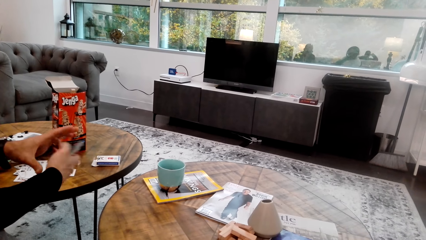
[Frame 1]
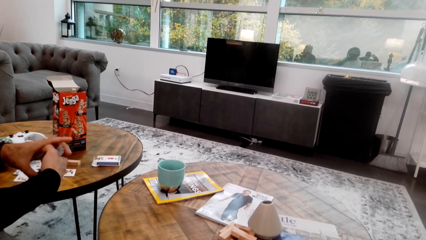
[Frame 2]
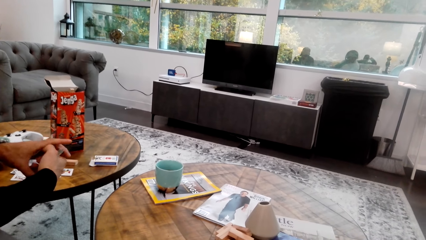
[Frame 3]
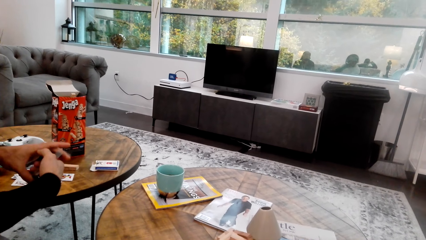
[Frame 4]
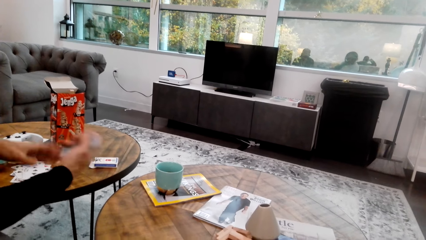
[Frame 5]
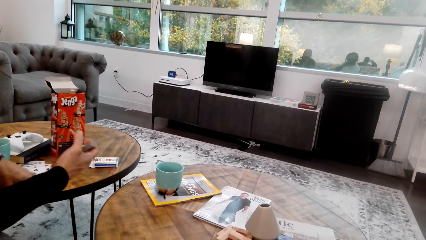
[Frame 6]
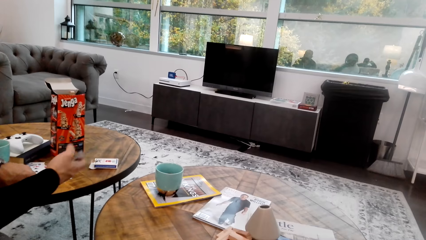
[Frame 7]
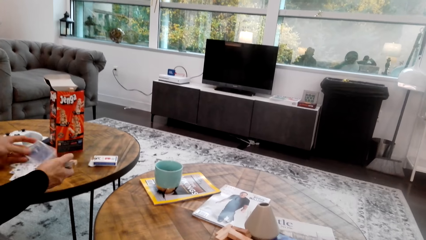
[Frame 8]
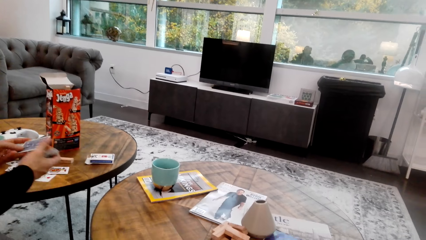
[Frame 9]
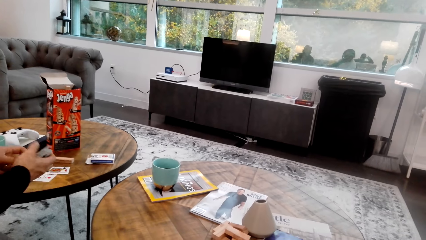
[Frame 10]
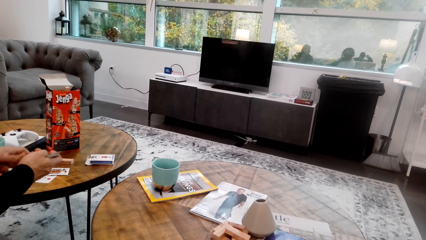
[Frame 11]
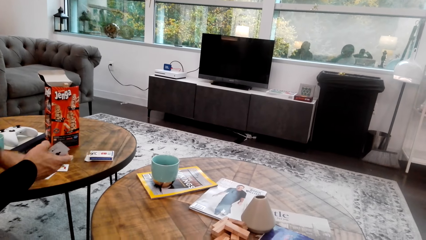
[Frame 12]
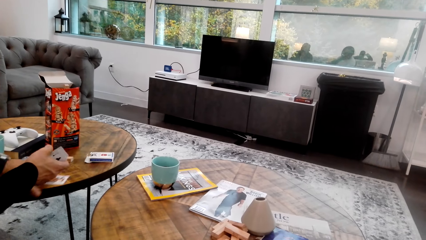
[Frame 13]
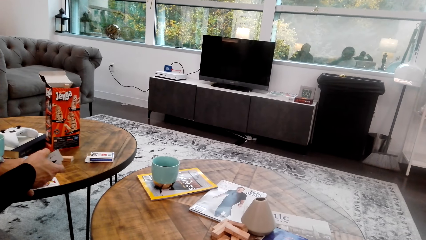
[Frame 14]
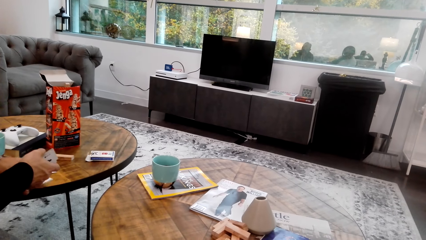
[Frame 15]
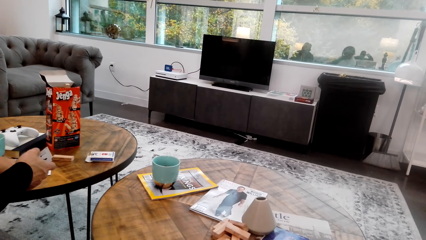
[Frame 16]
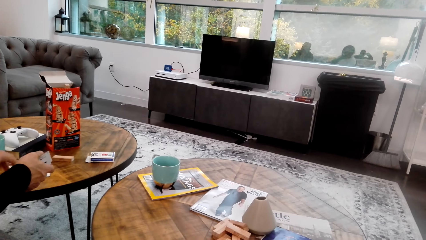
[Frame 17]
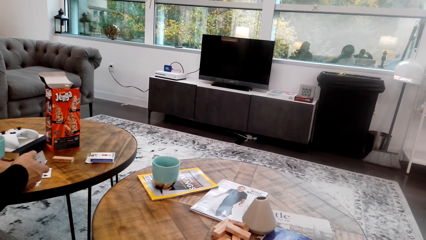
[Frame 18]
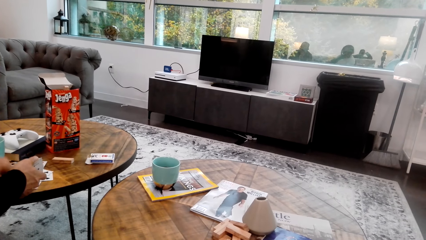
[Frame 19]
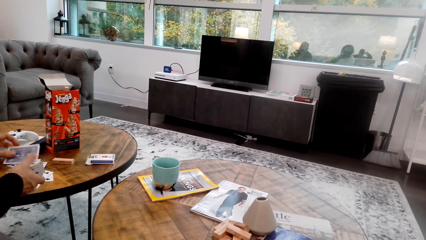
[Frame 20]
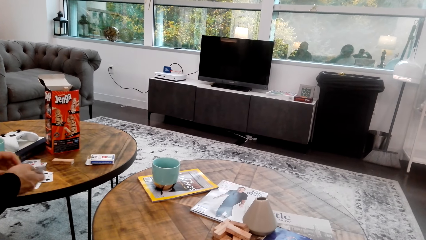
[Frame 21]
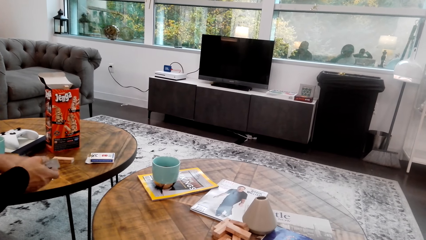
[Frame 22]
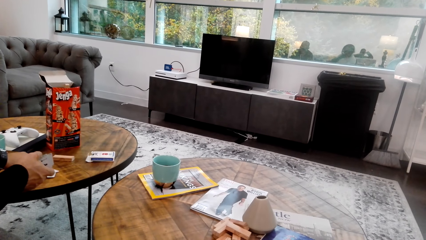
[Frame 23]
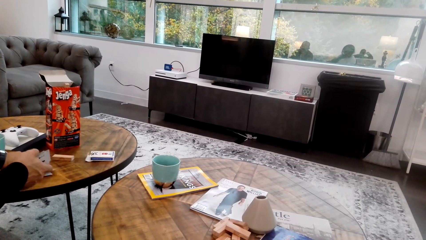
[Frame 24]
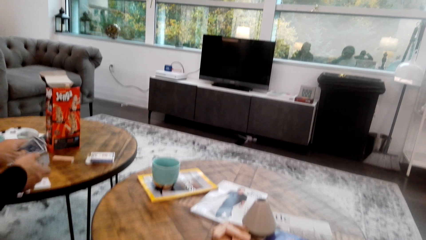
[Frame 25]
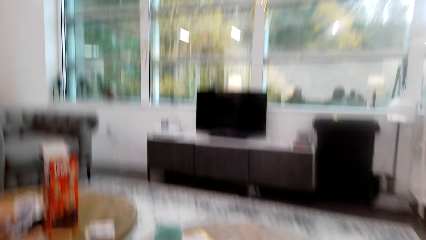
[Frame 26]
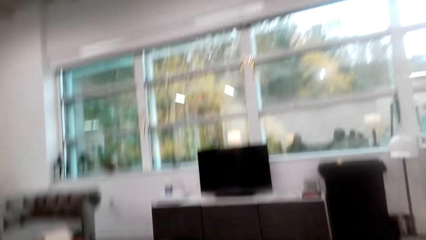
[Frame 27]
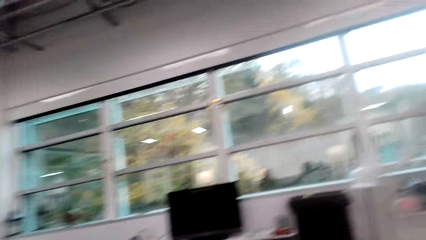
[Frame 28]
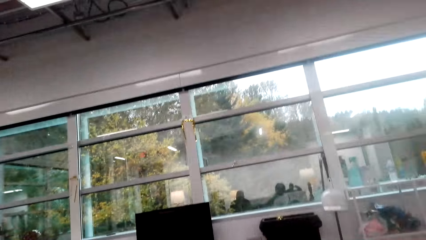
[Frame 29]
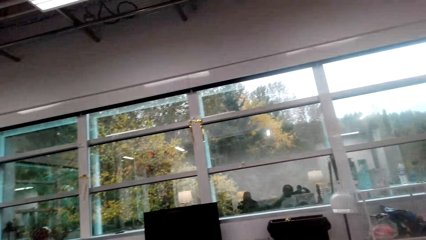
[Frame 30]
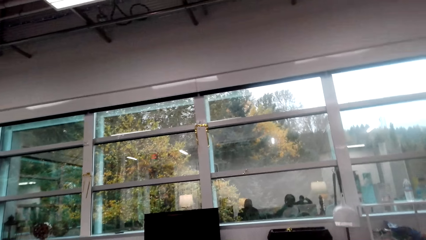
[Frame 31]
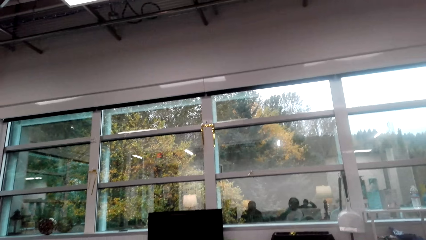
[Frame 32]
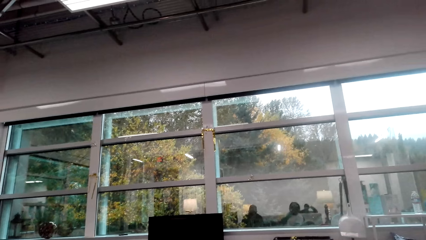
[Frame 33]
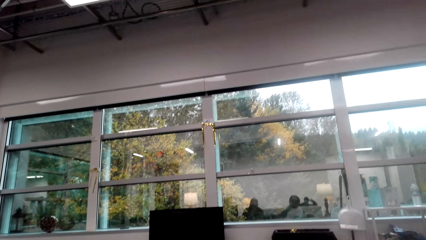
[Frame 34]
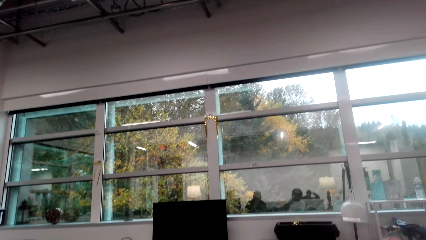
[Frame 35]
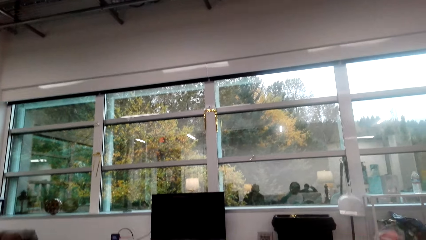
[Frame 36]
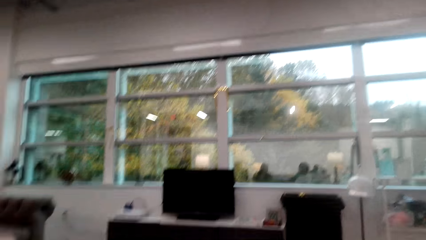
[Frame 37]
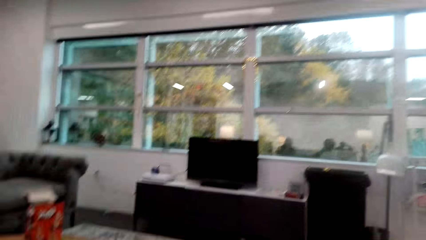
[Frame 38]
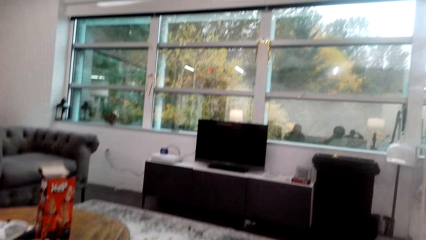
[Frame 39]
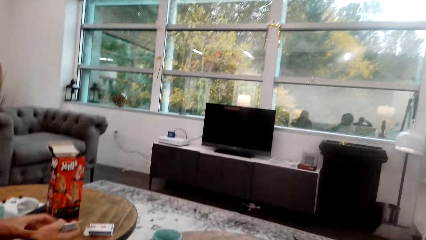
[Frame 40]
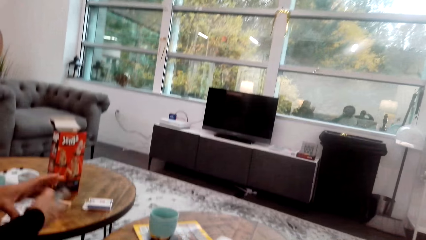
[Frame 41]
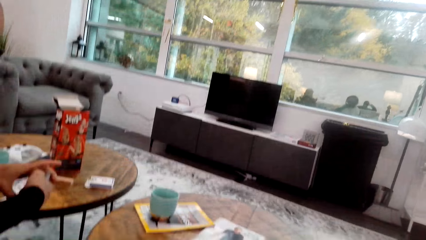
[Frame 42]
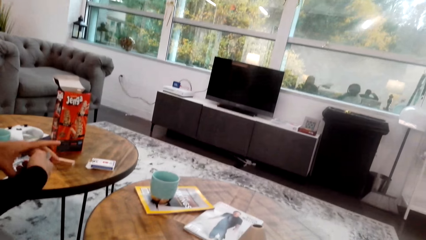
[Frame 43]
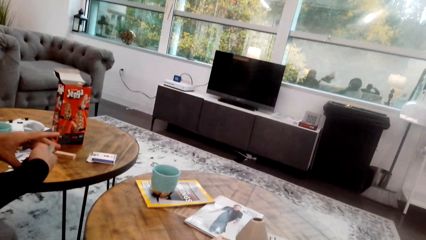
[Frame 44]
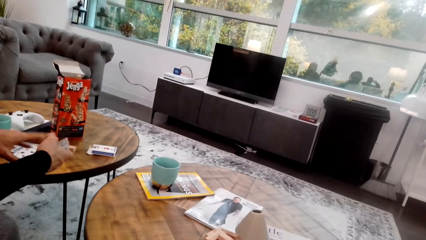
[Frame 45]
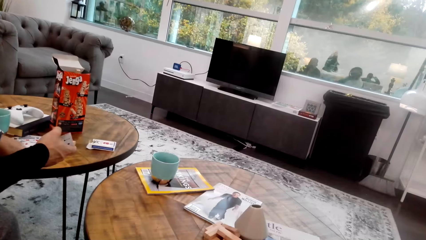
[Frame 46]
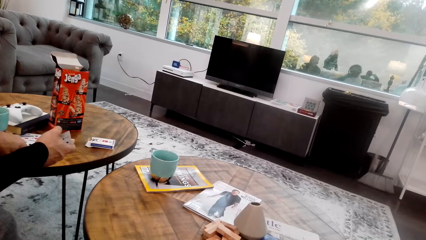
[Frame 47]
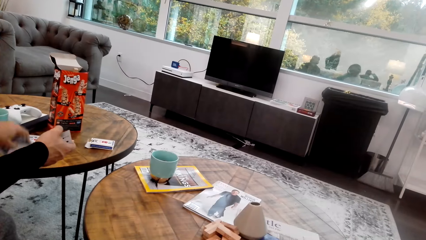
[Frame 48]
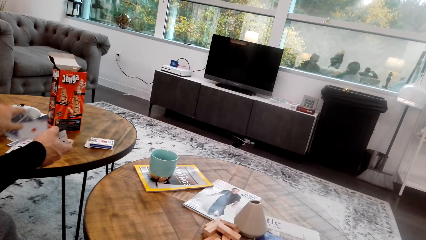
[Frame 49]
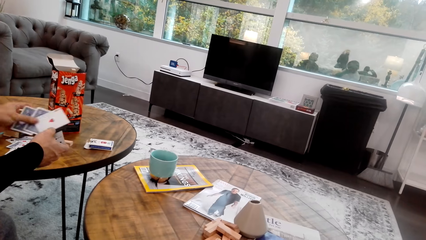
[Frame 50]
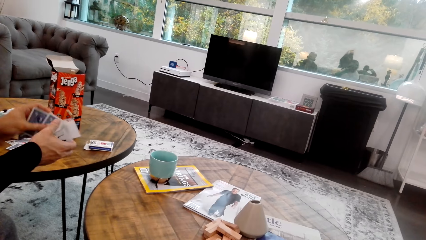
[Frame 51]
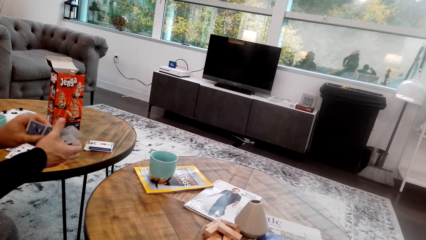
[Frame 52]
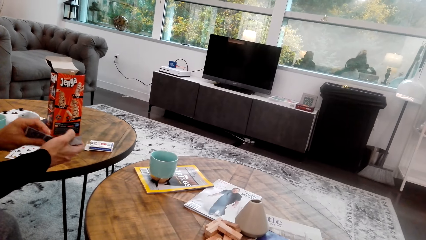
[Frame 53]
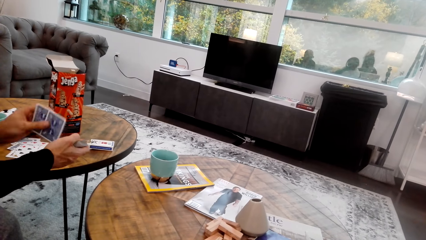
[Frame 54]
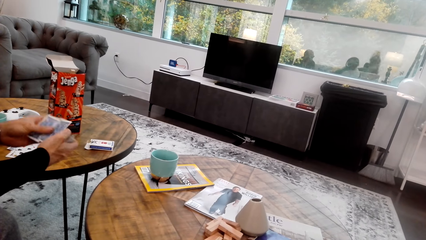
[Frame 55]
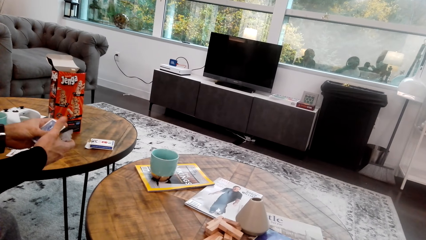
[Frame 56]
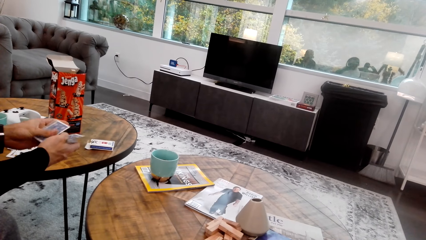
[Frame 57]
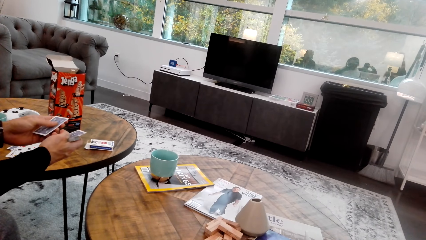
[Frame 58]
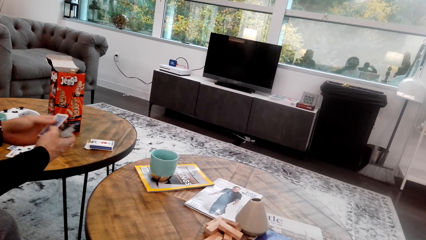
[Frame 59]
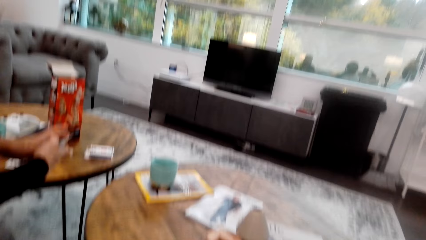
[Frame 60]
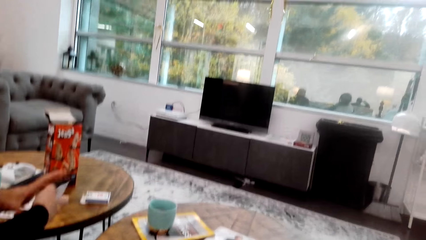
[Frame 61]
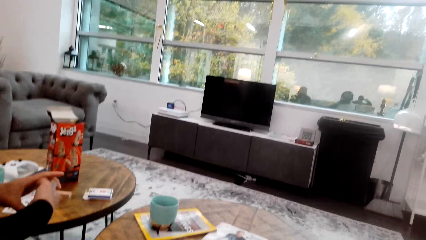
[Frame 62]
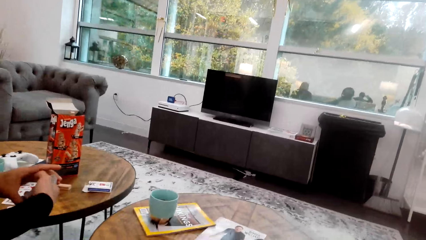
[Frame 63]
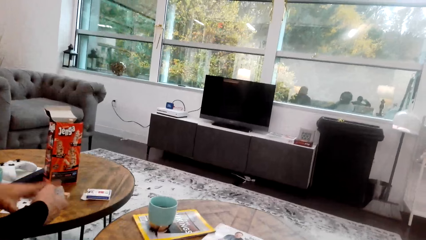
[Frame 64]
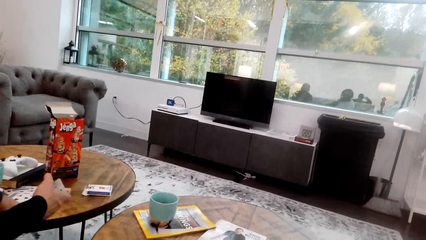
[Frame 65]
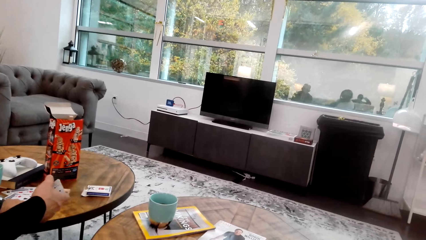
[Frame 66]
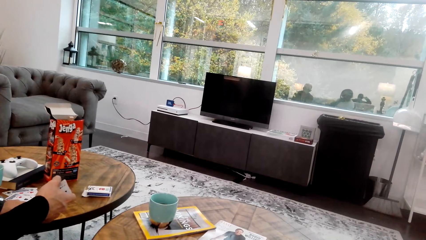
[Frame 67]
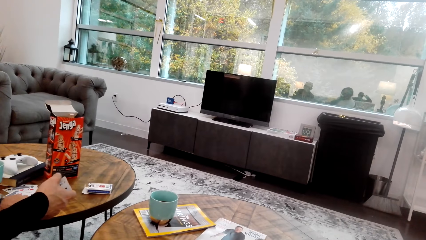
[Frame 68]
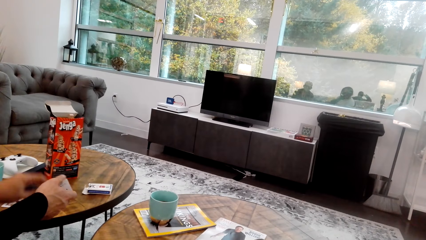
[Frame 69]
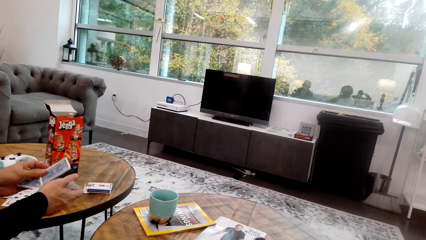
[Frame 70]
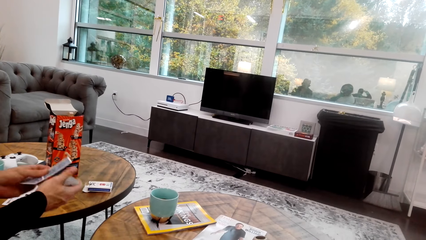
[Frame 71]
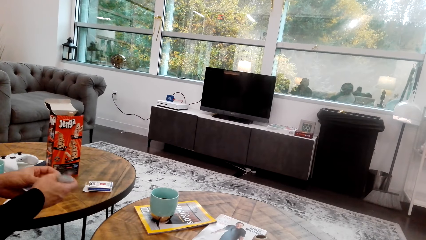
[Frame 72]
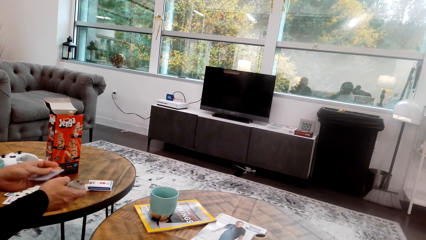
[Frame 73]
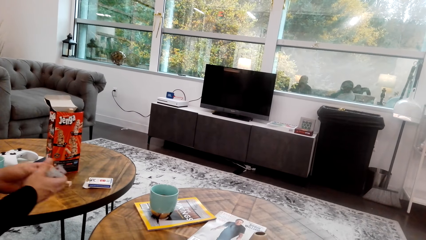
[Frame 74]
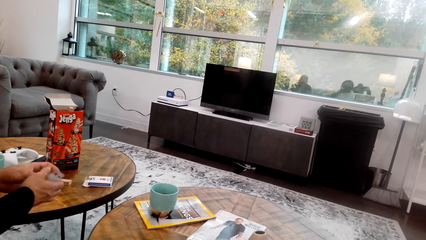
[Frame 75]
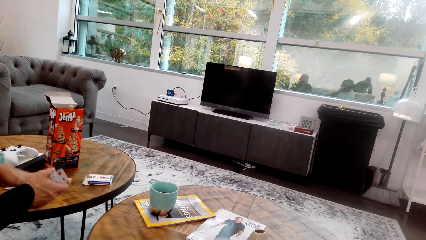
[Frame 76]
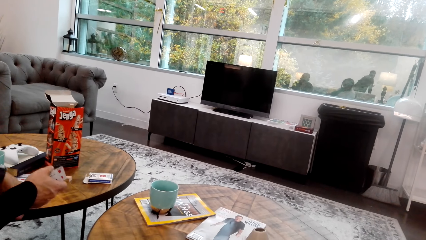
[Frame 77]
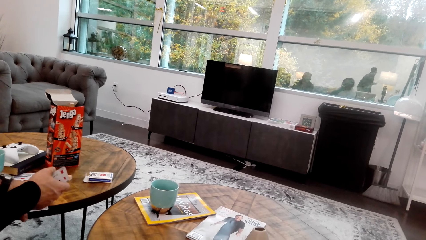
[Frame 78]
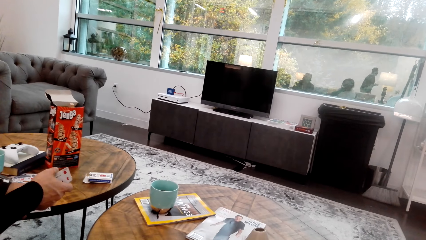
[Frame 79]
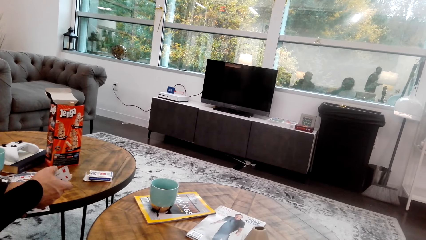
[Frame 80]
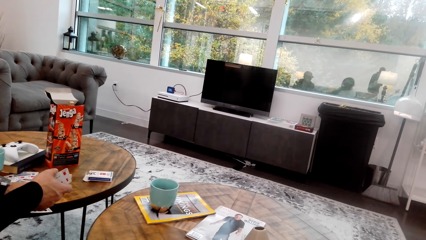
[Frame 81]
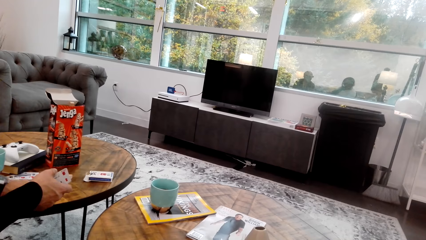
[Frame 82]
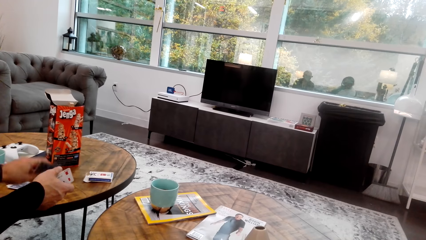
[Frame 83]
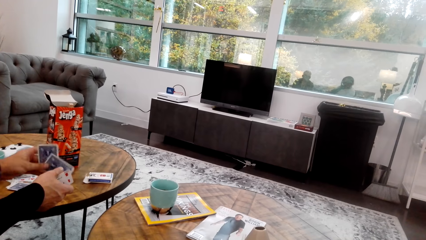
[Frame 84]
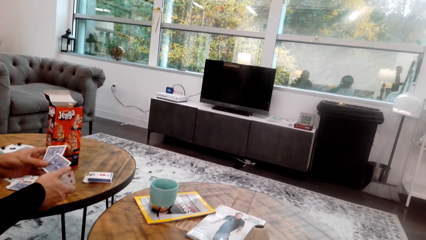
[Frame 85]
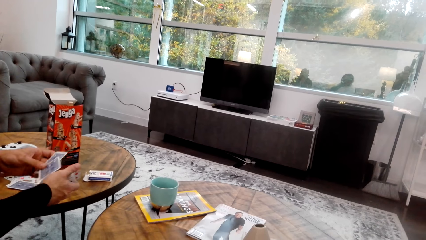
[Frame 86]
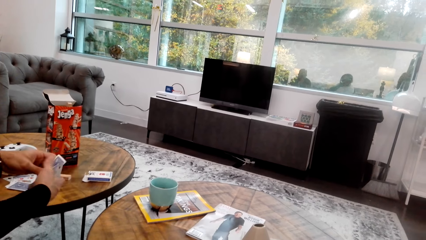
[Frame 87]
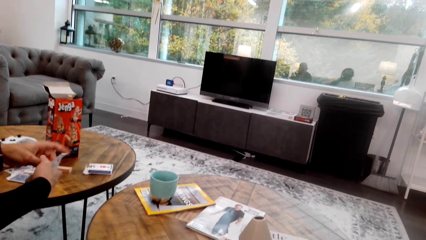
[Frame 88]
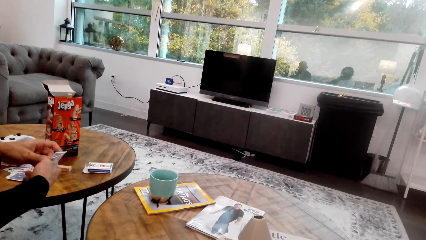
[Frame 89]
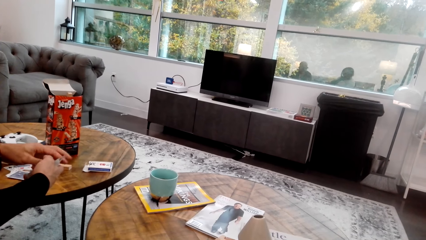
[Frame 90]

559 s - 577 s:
A man picks up playing cards. The camera wearer looks around. They look on the table. The man holds the playing cards and picks up the playing cards from the table.
